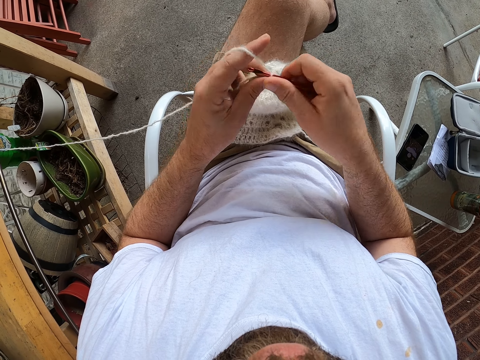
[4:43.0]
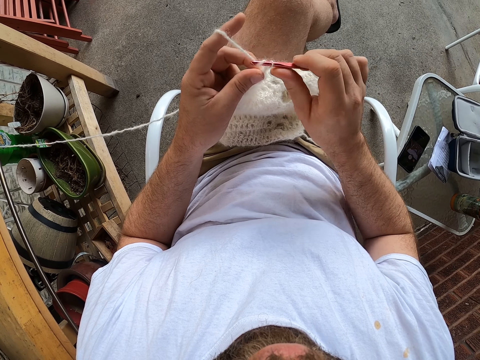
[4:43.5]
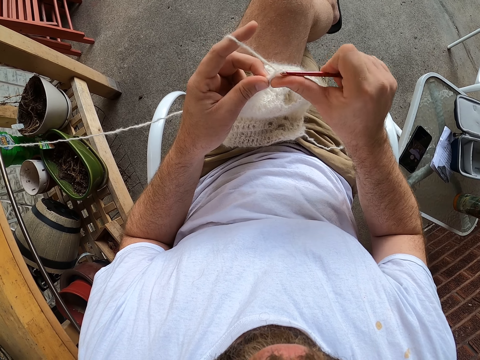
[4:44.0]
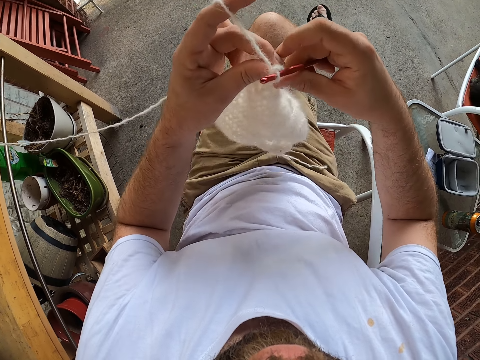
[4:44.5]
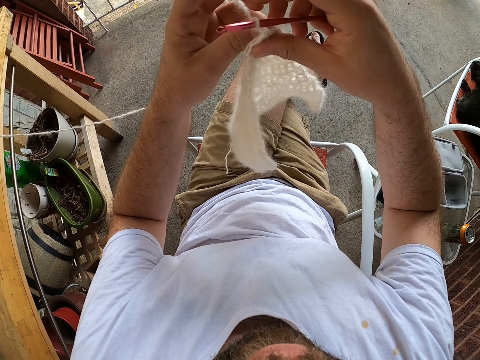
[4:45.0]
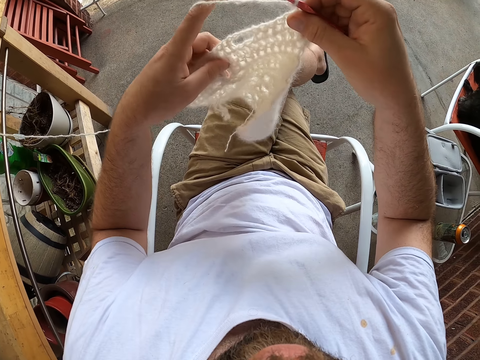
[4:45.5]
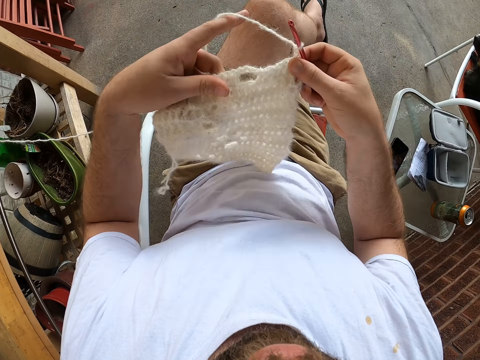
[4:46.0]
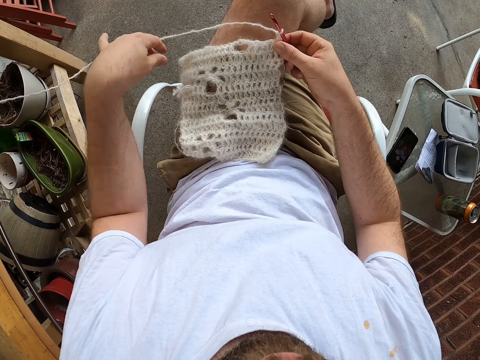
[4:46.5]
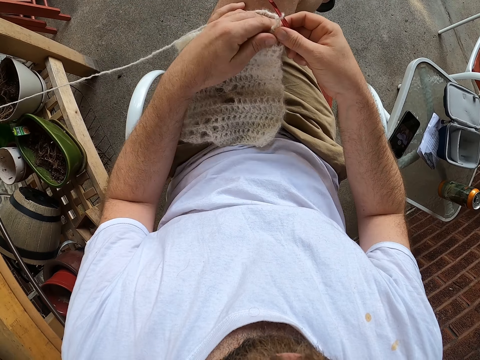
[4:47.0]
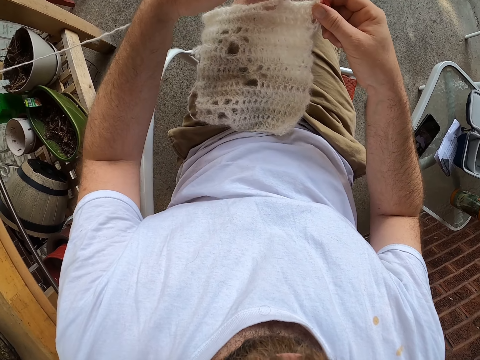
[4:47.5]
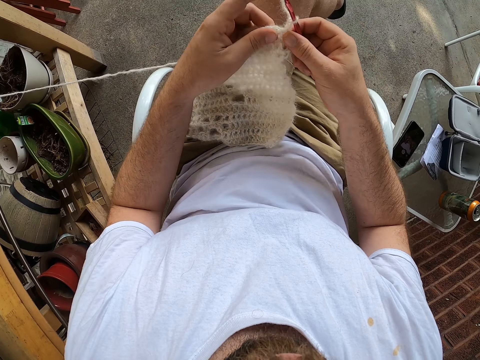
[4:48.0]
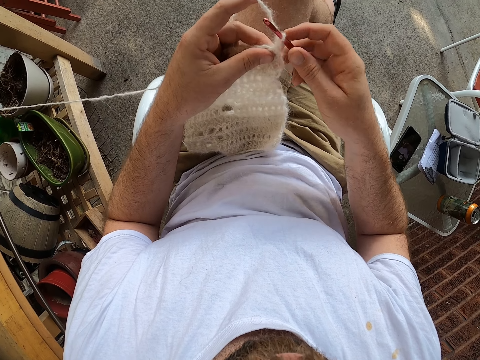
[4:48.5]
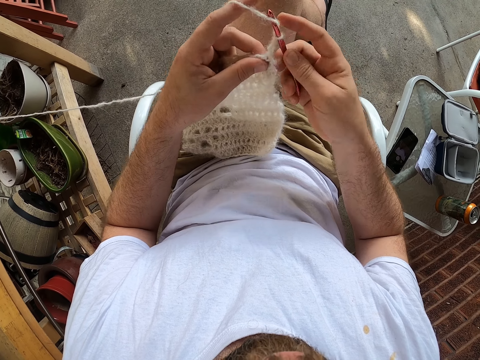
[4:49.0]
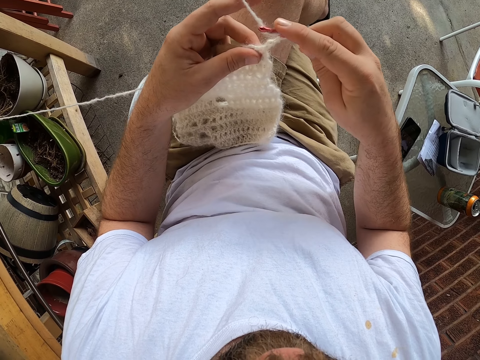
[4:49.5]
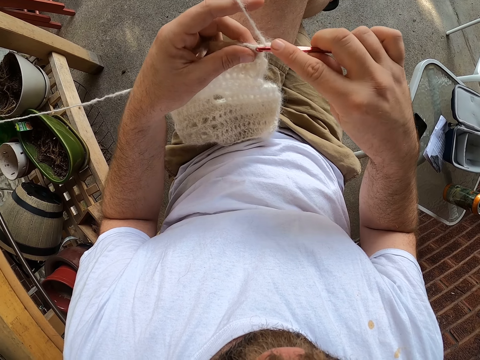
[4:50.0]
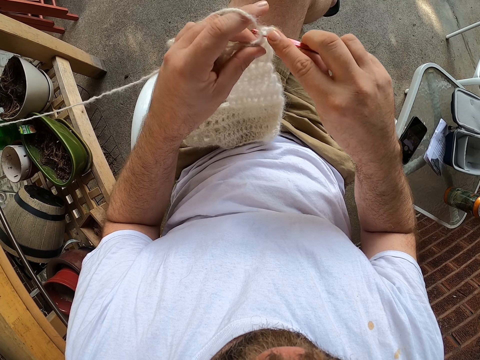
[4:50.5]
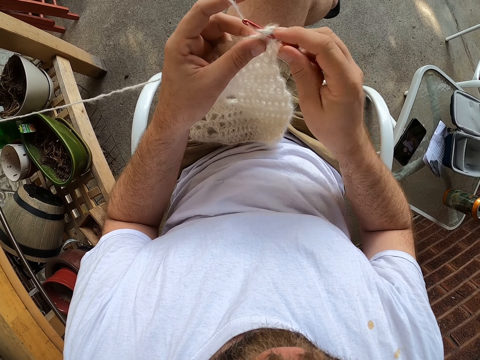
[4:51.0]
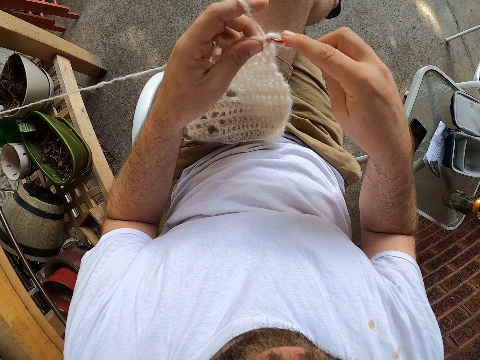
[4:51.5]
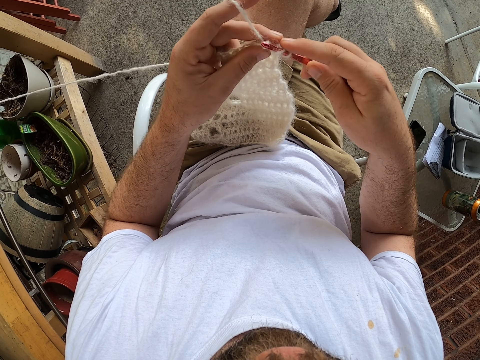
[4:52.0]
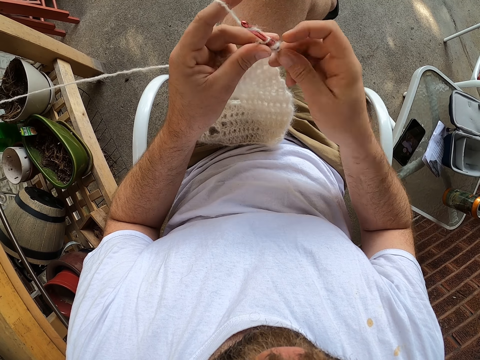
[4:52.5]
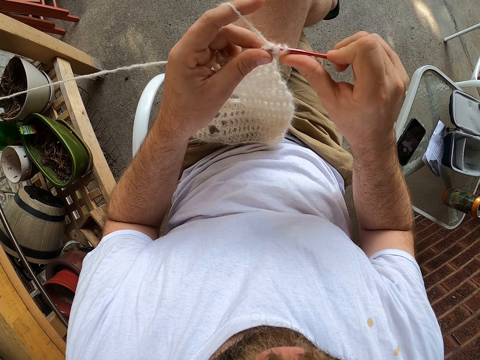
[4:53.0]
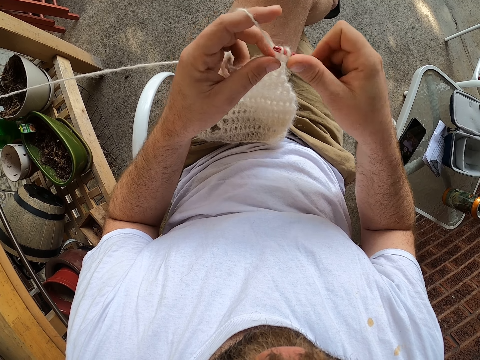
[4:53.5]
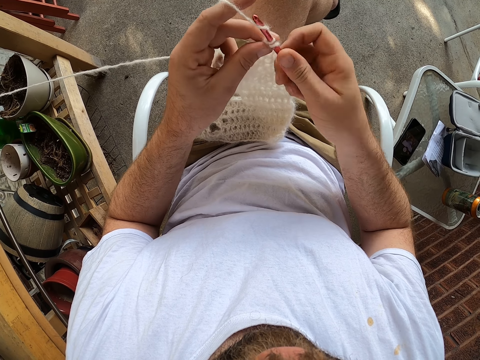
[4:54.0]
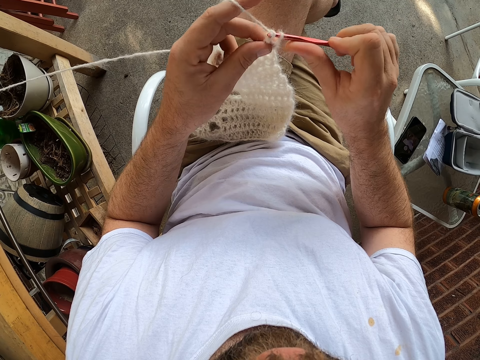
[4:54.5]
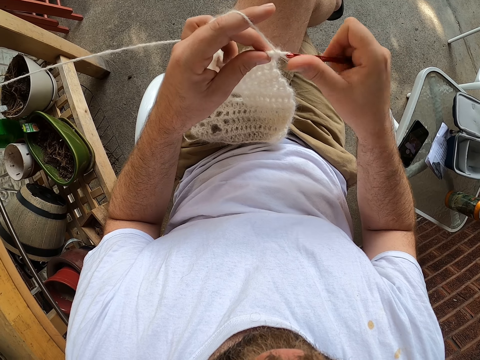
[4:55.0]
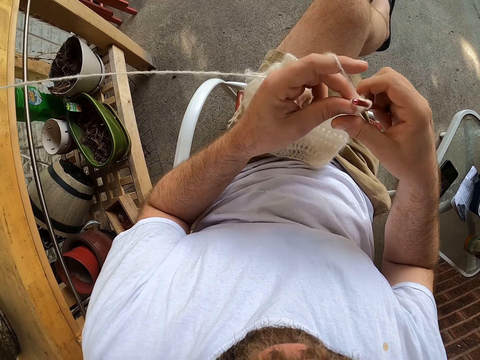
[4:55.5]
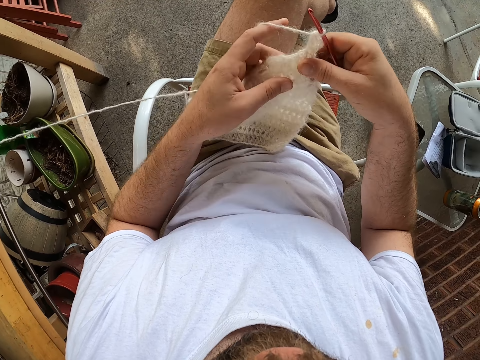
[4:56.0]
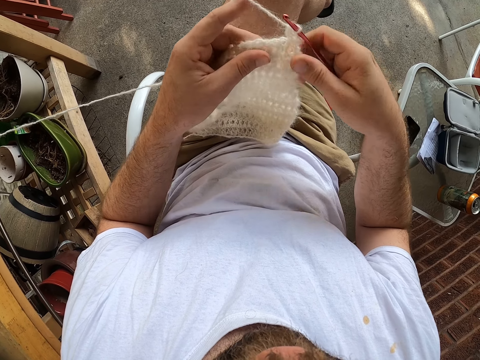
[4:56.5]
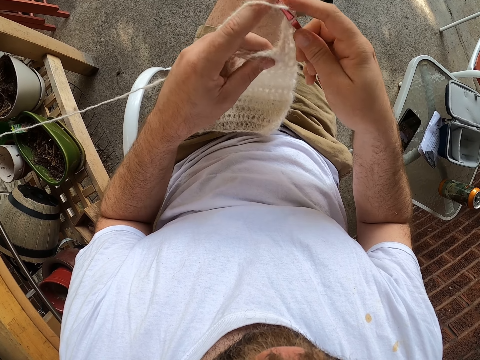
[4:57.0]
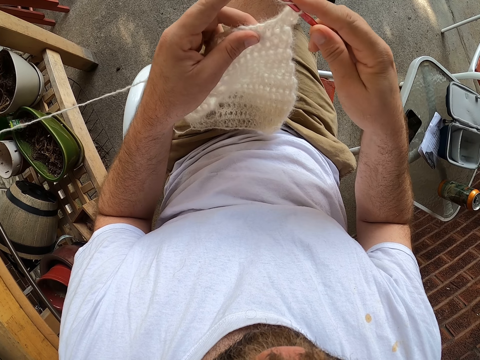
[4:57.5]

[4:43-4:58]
The camera wearer lifts up the fabric. He turns the scarf with both hands. He places the scarf onto his left thigh. He knits the yarn with the knitting pin.

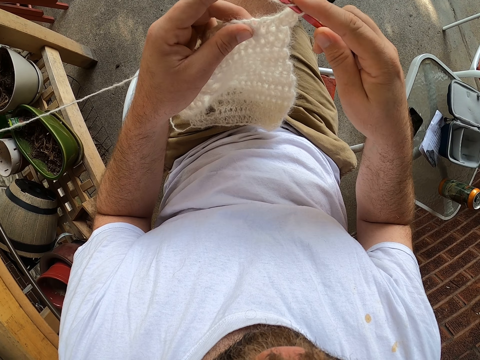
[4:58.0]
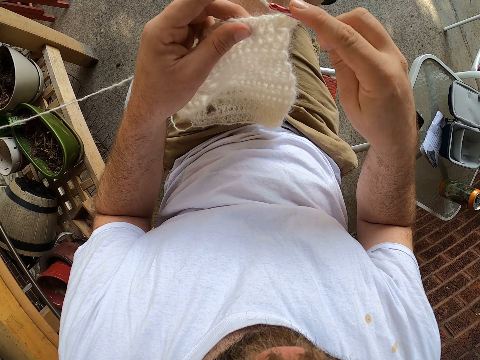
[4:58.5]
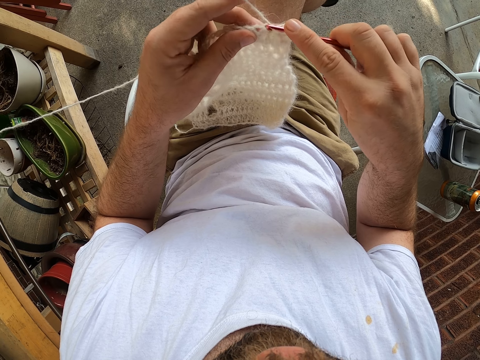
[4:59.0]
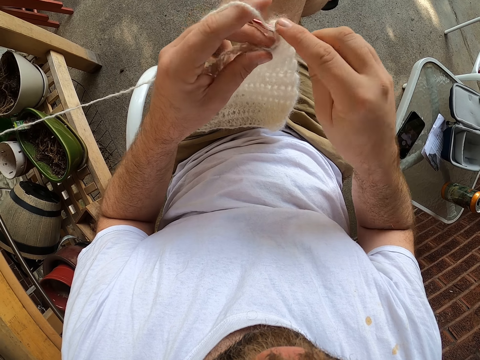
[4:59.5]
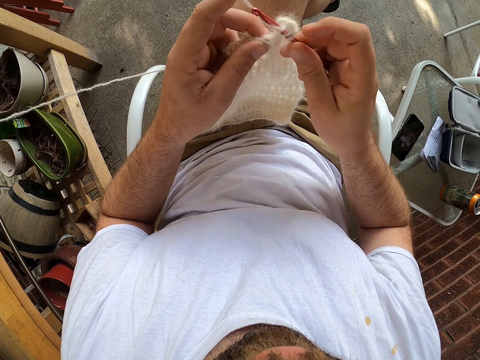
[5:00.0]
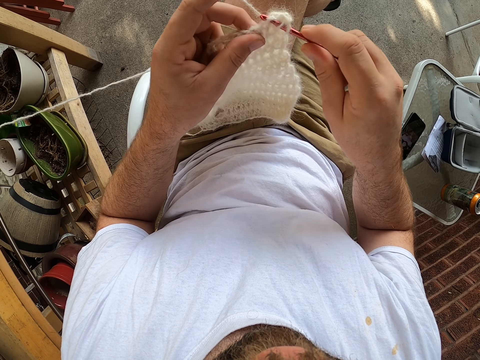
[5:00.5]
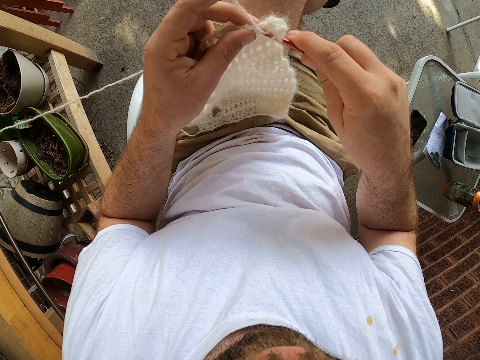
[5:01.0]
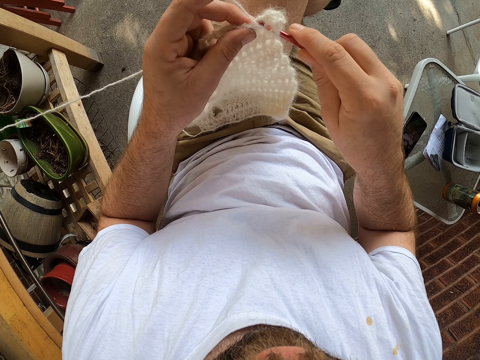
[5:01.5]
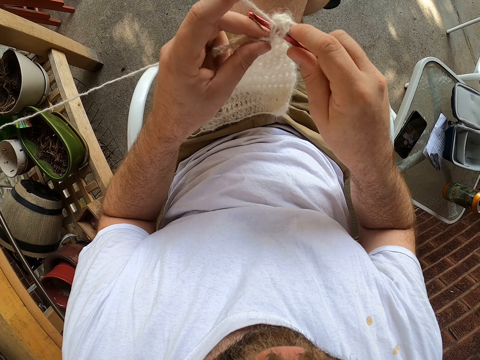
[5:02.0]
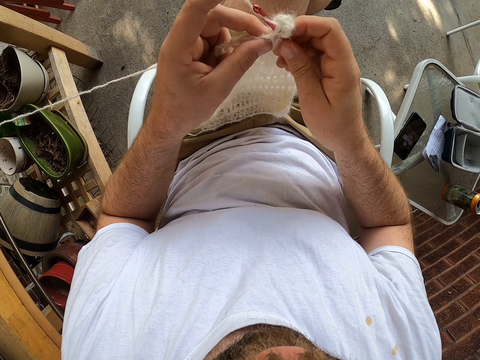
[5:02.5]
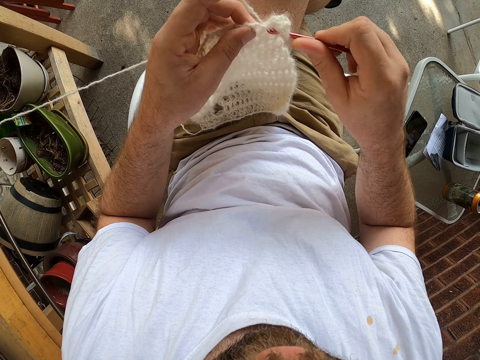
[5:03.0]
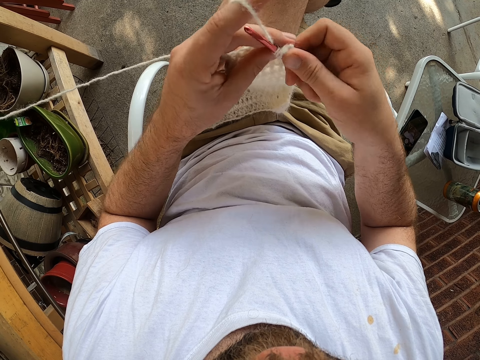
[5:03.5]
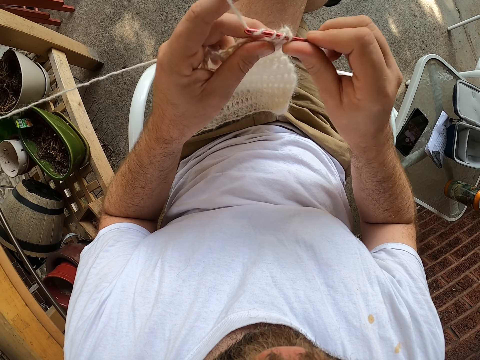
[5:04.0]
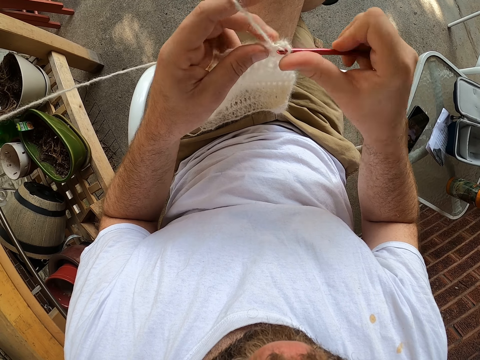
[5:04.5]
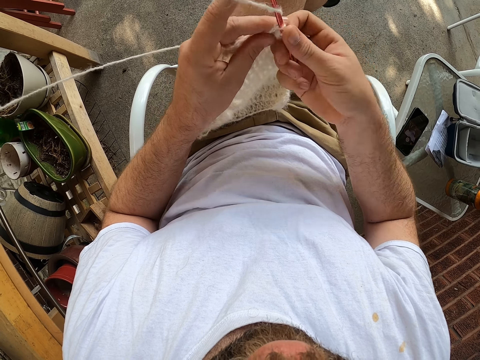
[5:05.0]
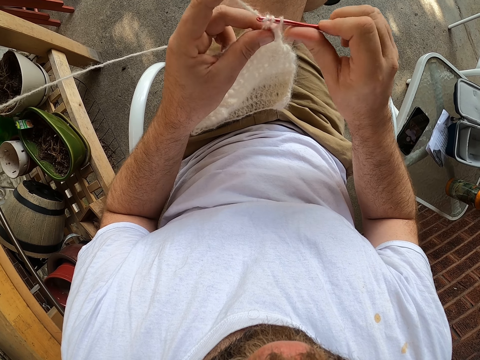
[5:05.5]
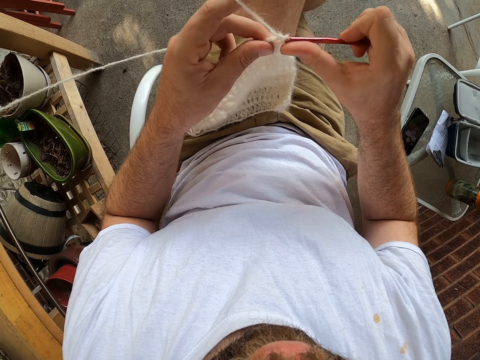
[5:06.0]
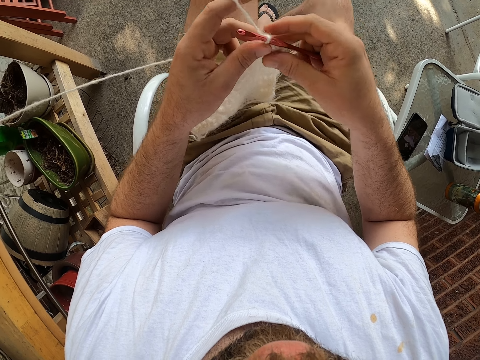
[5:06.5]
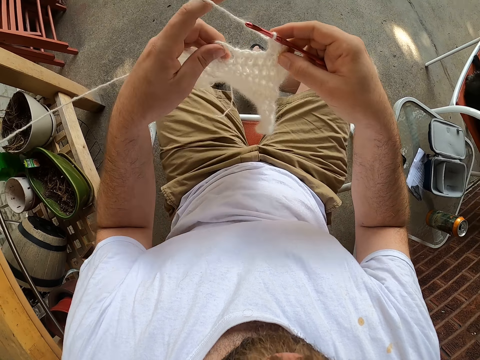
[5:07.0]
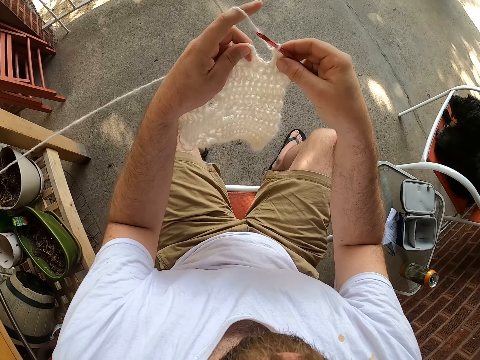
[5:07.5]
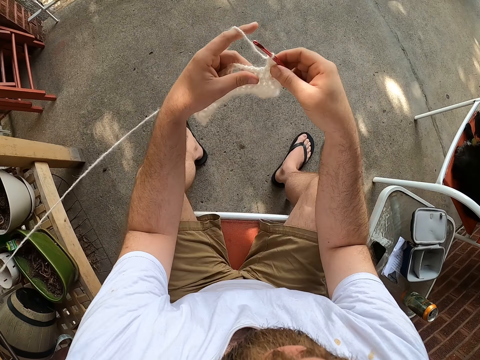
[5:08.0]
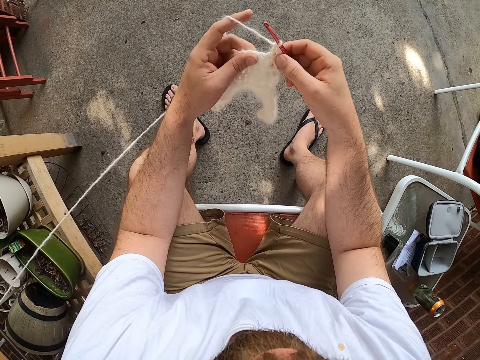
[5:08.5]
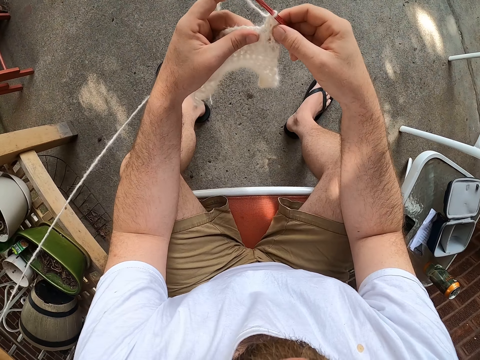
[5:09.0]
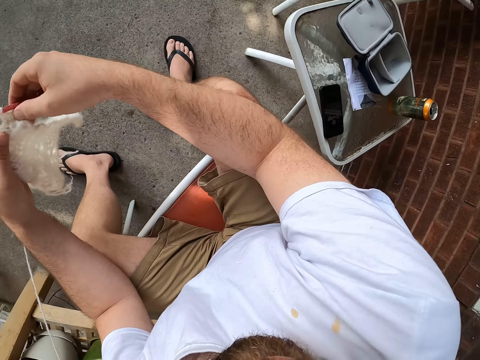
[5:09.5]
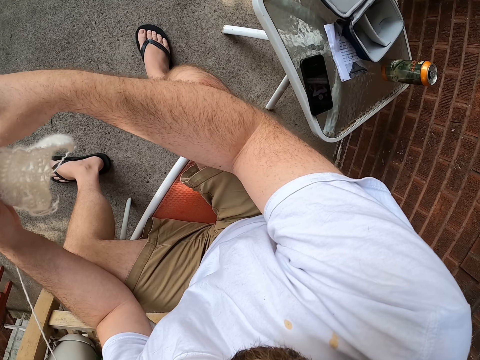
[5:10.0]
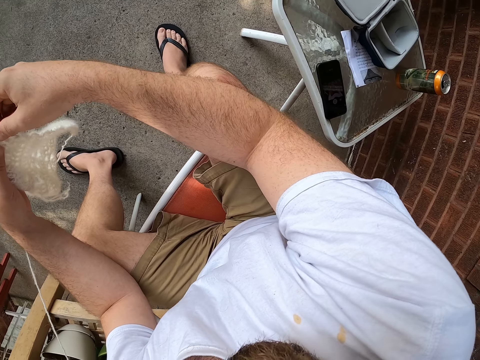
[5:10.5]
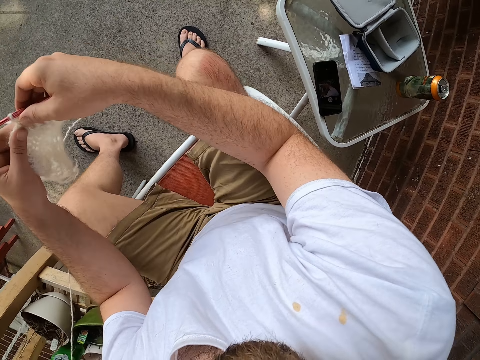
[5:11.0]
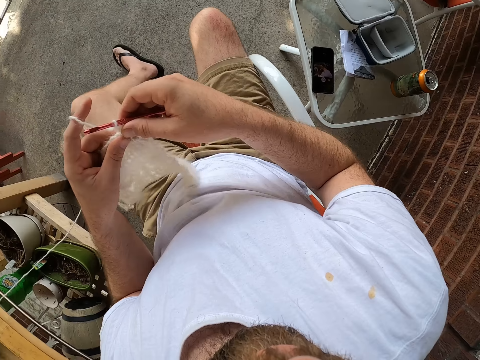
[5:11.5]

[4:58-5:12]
The camera wearer uncrosses his legs. He leans forward. He looks around.
